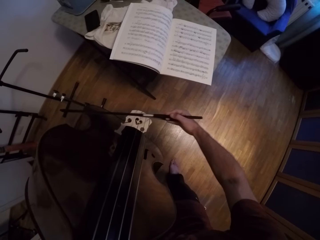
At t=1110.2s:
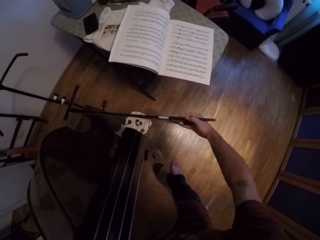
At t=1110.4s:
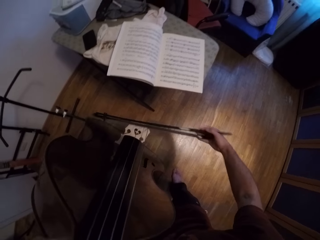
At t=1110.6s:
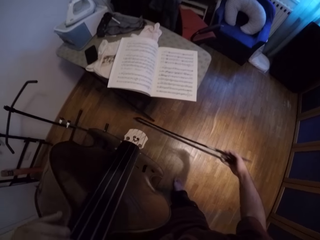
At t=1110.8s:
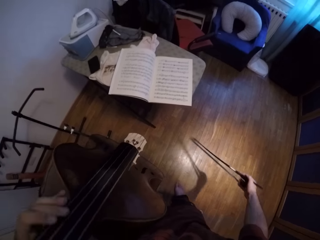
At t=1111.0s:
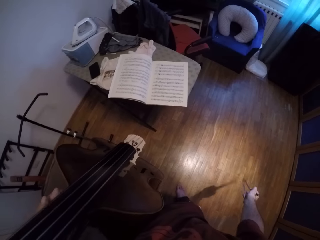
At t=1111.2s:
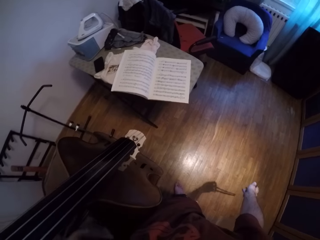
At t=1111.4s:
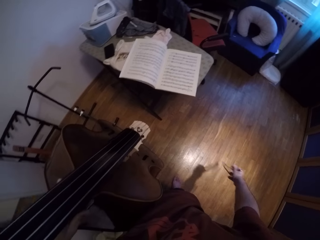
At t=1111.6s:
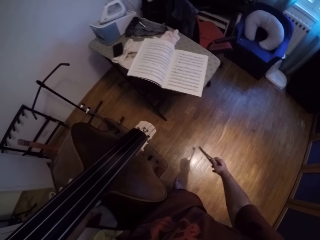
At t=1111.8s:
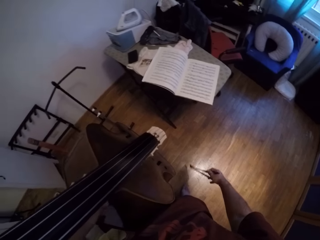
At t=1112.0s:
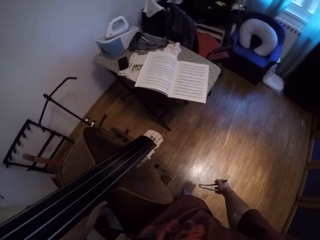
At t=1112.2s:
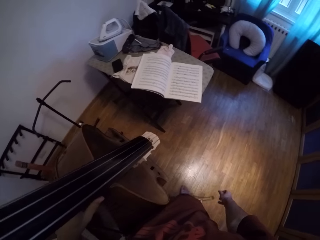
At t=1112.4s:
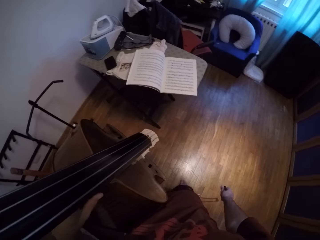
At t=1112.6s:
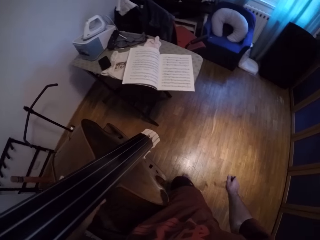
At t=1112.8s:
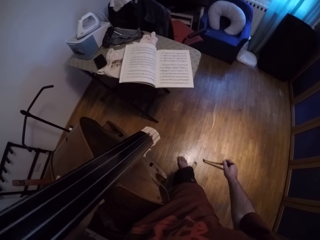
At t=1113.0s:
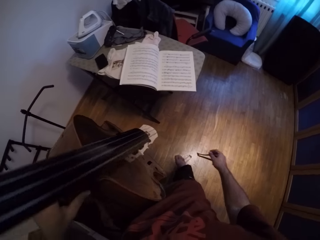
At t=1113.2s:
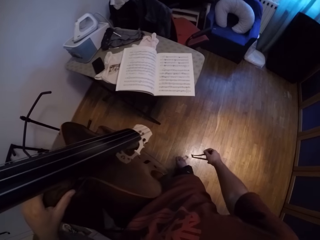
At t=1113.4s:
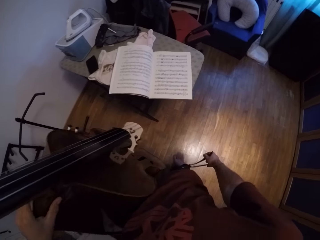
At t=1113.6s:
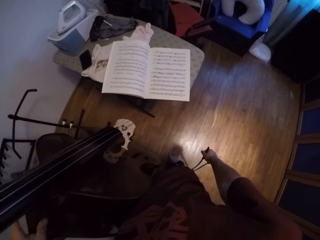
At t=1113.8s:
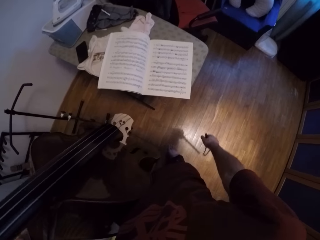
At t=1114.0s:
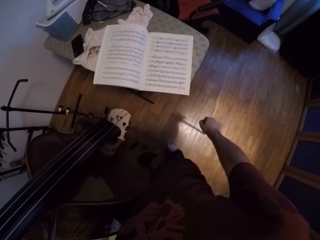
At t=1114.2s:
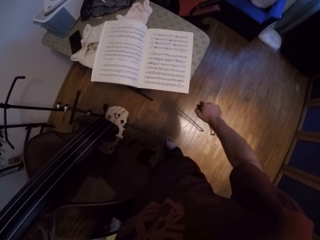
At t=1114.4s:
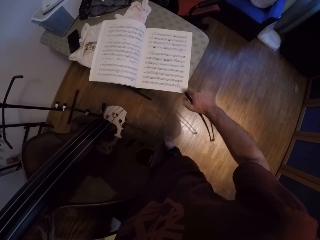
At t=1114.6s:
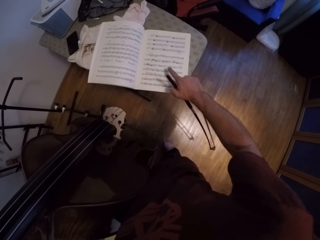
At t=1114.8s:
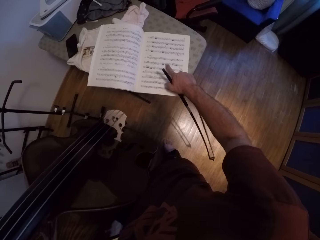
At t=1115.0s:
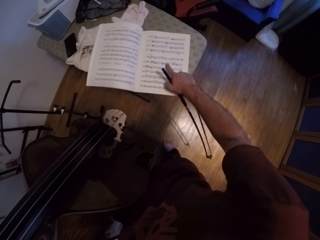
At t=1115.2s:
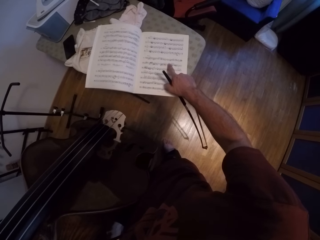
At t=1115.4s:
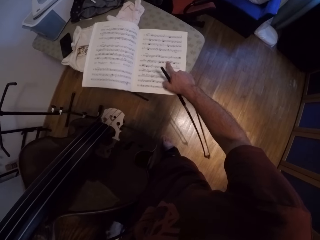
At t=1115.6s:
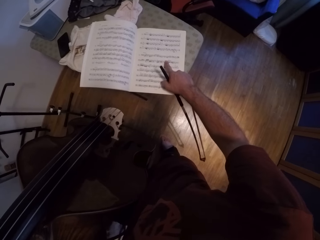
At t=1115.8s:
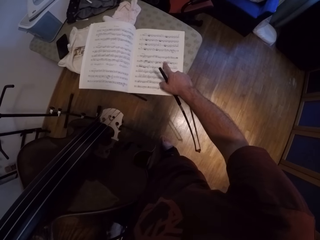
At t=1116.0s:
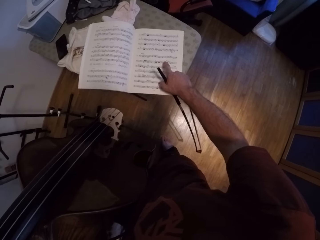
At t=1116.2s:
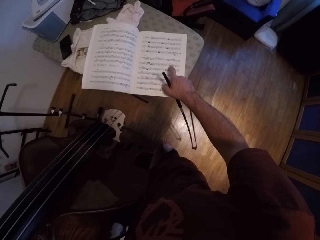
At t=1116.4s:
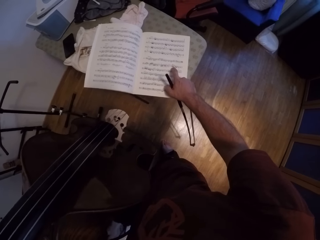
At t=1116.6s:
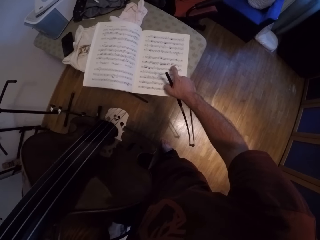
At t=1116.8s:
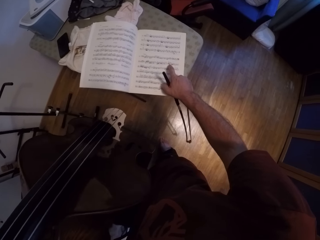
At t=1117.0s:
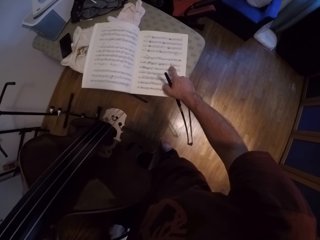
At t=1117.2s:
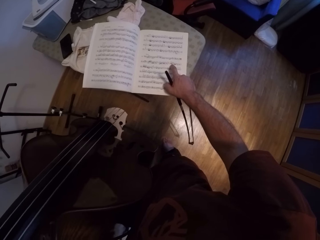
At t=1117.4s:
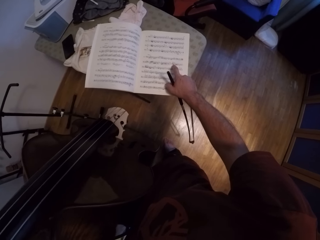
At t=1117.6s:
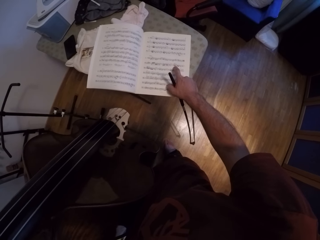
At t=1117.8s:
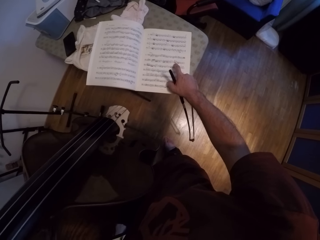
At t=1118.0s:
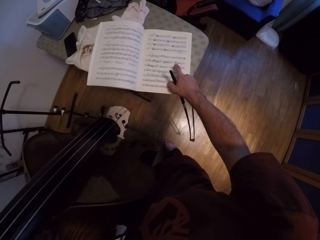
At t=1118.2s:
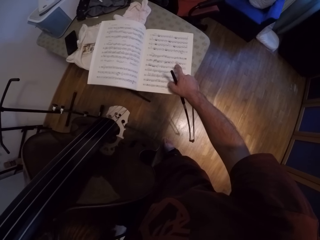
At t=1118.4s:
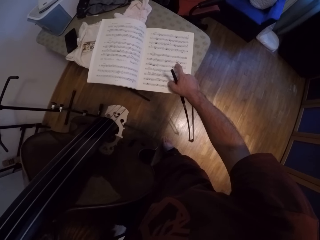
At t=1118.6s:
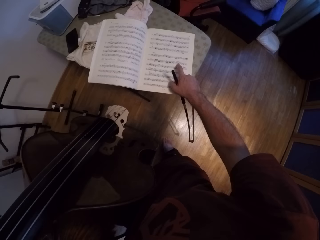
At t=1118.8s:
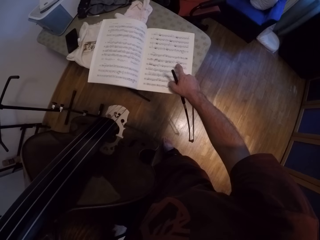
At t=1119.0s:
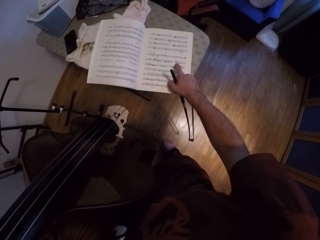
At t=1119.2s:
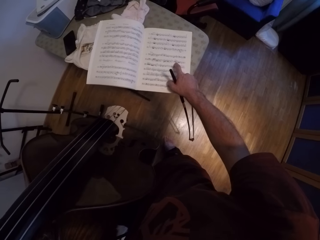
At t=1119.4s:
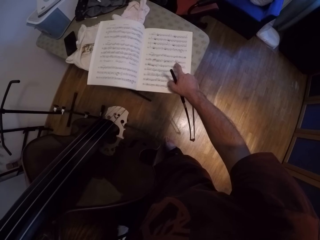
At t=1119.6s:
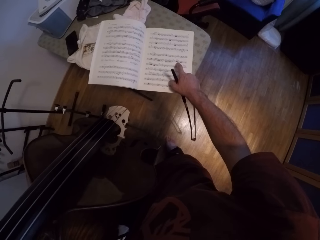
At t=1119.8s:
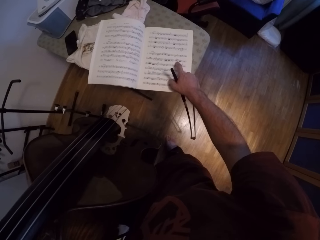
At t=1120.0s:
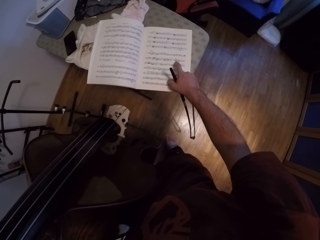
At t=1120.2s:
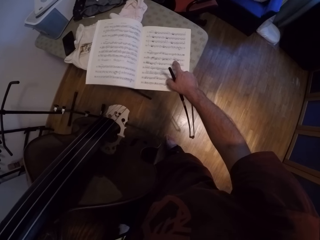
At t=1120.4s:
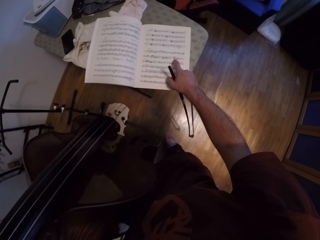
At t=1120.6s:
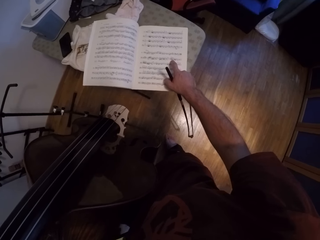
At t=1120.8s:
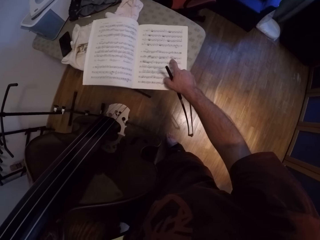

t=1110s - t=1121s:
The camera wearer pauses. He holds the Jules Pajeot in his right hand. He points at the book with his right hand. He reads the music book.

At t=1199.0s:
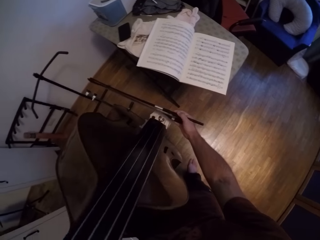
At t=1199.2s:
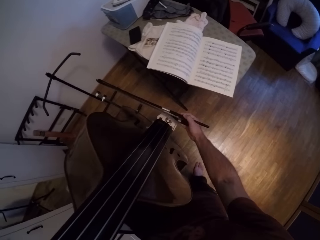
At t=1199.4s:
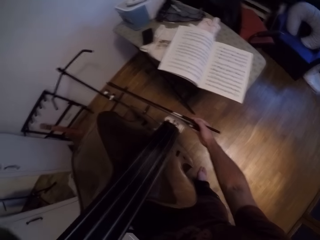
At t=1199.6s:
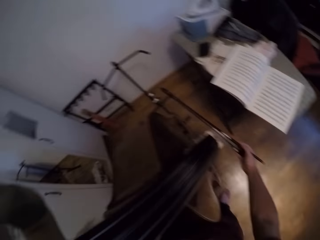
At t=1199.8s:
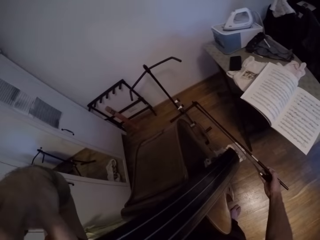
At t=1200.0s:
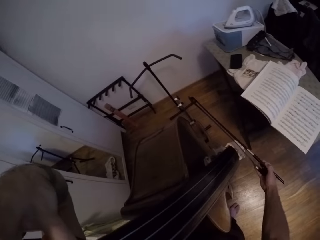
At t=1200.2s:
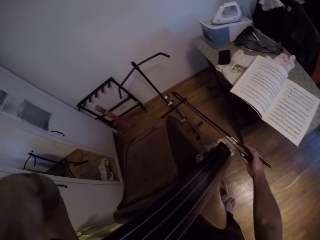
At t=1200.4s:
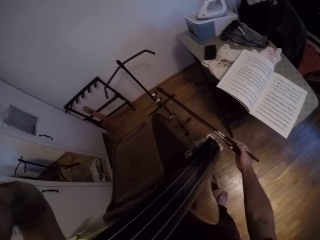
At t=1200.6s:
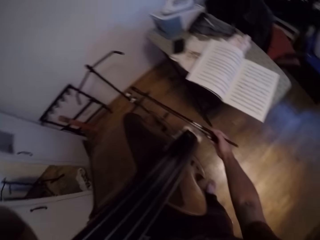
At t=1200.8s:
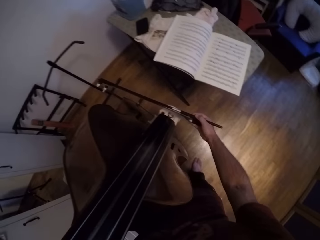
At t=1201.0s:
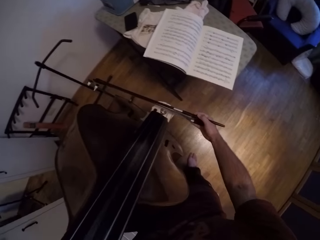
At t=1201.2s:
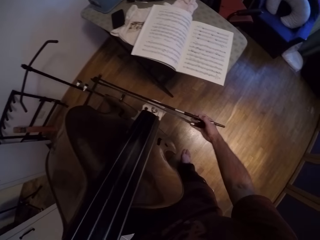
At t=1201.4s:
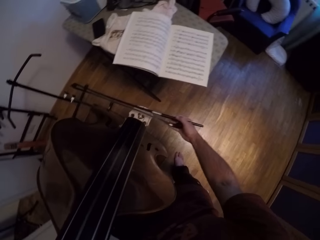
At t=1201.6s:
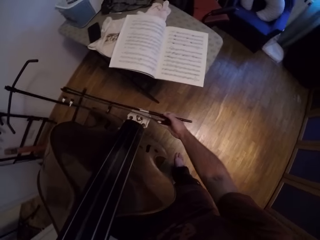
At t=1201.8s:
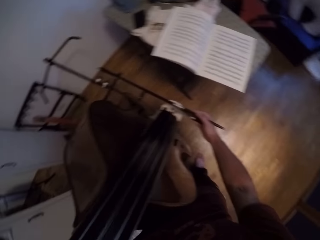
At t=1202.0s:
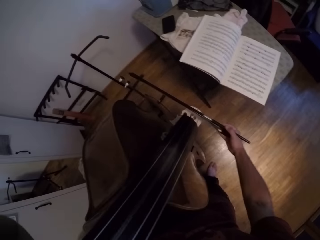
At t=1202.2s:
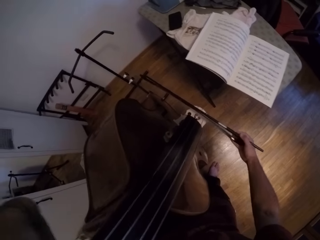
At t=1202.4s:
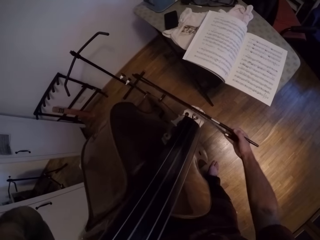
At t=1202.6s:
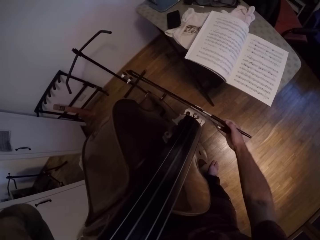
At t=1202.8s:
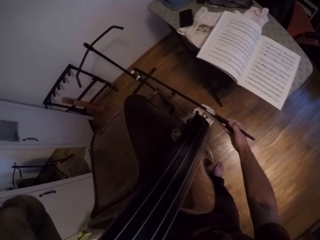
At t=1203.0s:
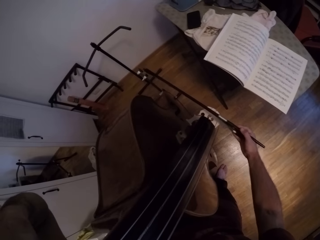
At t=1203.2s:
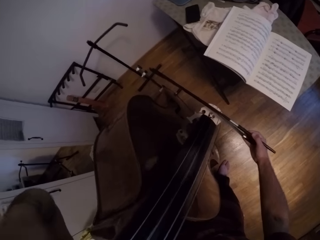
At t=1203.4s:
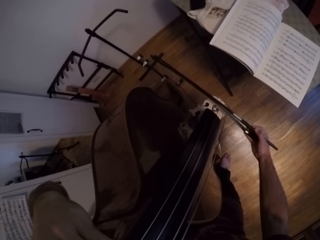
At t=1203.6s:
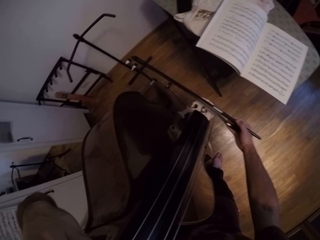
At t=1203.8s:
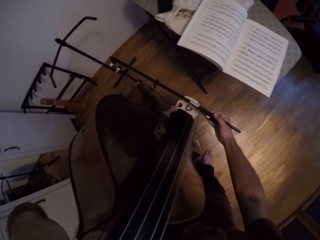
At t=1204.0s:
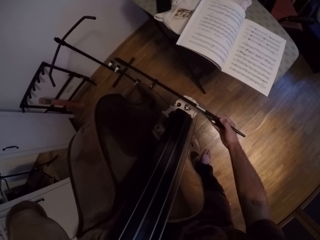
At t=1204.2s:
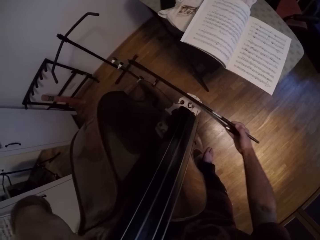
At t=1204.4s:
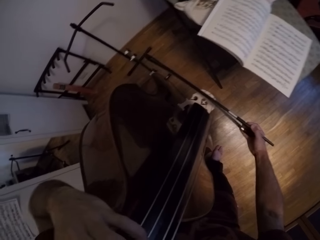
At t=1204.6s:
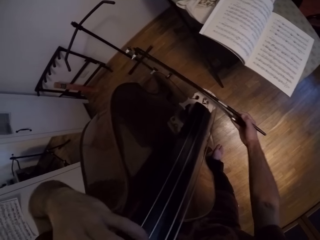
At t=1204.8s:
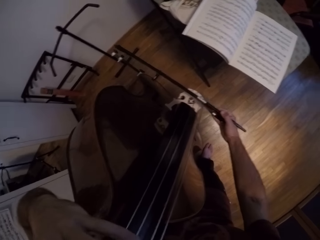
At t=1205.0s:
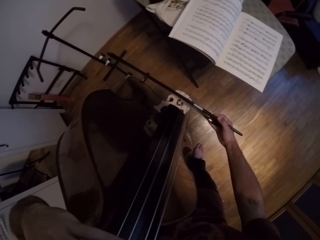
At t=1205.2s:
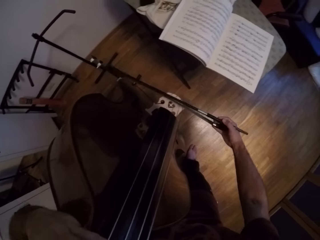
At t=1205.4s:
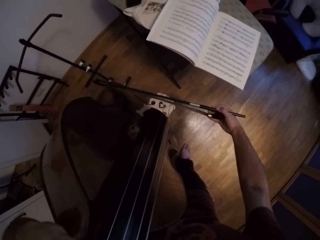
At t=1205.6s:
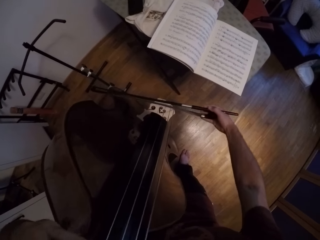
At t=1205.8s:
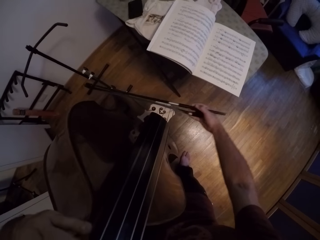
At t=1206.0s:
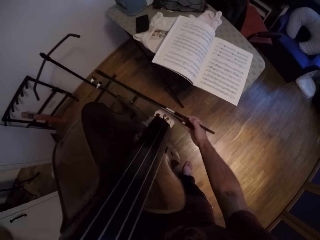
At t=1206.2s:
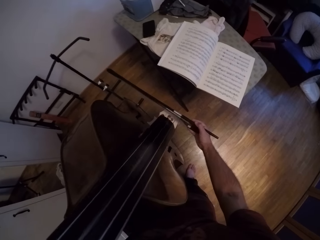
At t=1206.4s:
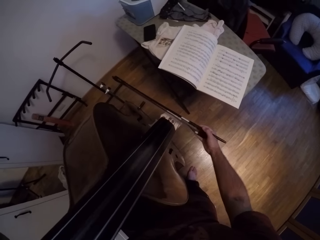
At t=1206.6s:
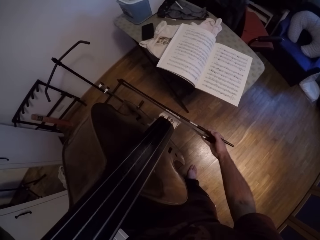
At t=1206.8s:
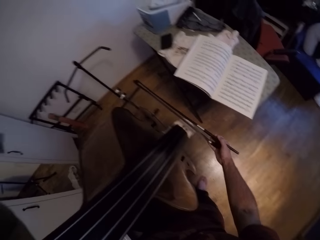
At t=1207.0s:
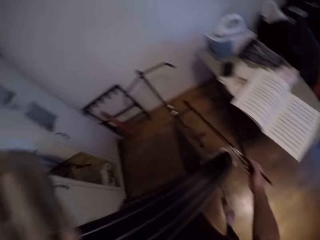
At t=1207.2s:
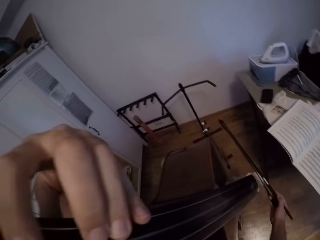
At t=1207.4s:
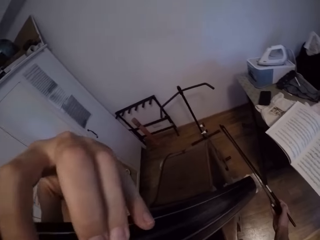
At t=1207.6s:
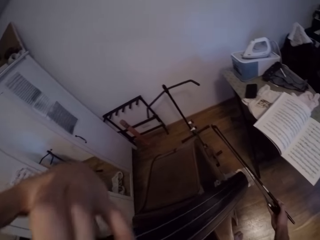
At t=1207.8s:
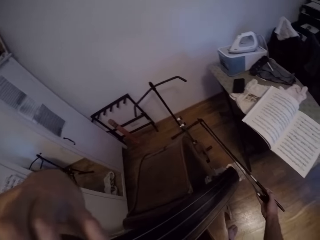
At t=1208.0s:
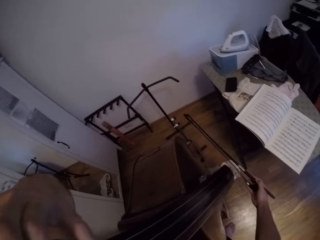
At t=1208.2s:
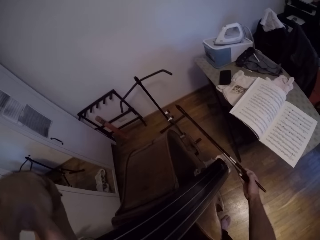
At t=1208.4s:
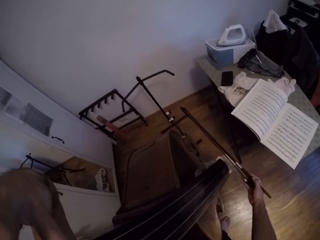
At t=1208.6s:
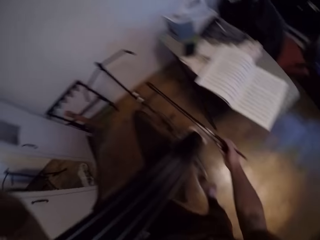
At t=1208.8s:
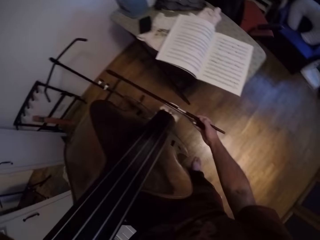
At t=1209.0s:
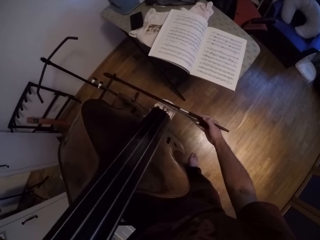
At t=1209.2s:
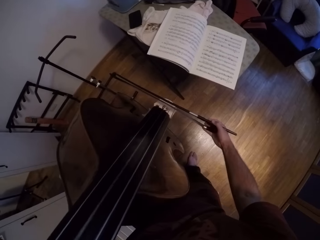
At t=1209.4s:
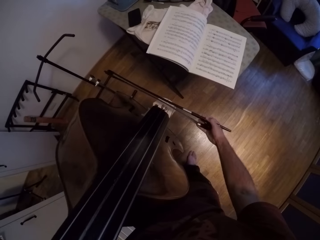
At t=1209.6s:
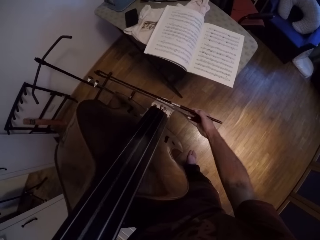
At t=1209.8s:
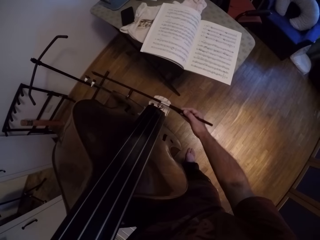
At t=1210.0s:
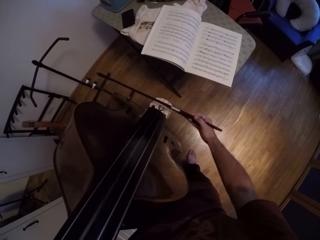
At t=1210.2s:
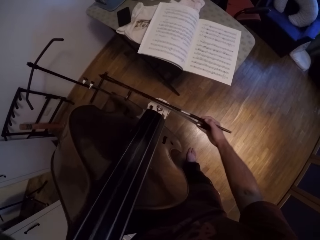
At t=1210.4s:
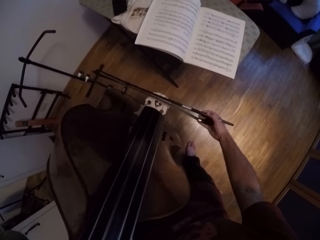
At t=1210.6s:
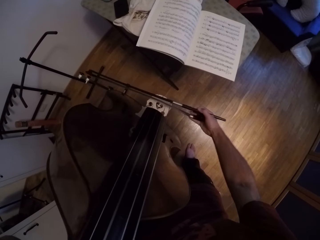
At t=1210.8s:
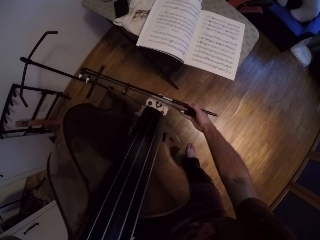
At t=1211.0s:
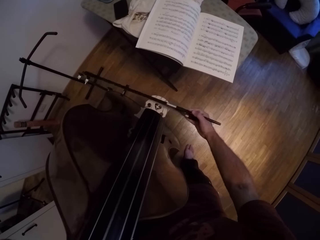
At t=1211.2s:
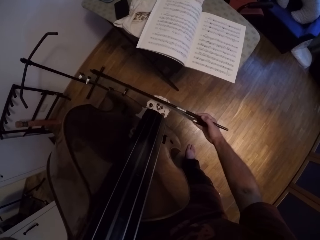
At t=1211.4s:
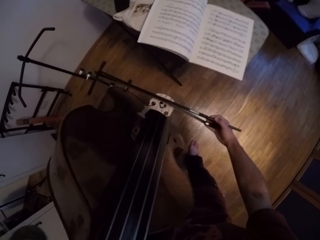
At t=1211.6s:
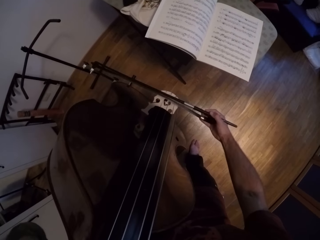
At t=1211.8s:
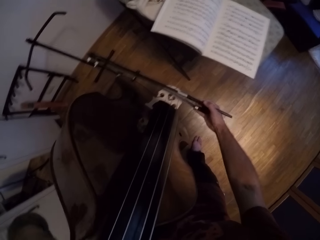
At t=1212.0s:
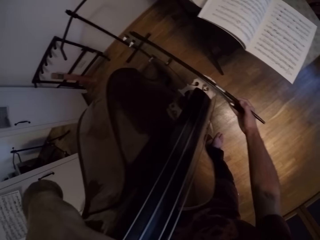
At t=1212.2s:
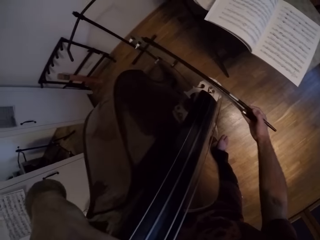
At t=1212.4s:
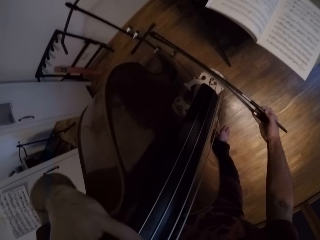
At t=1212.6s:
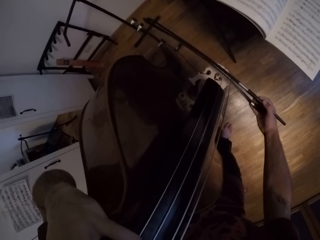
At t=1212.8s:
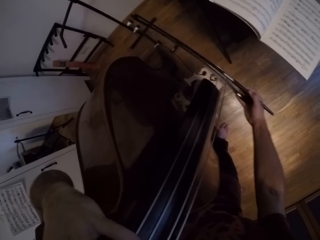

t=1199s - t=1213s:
The camera wearer moves the strings on the violin with his left hand. He plays the violin. He moves the strings on the violin with his left hand. He plays the violin.
